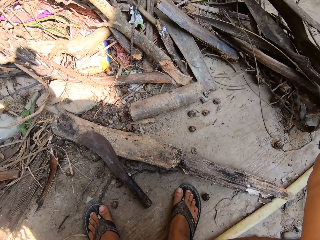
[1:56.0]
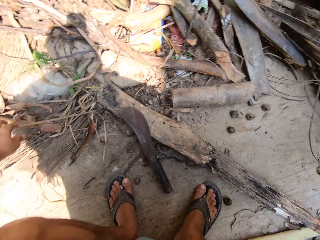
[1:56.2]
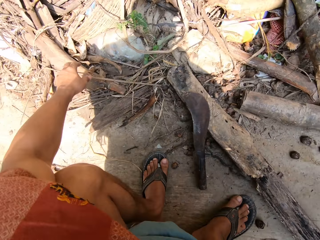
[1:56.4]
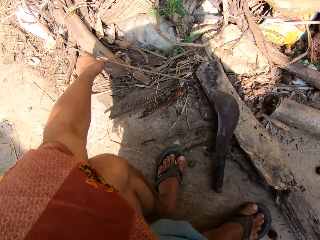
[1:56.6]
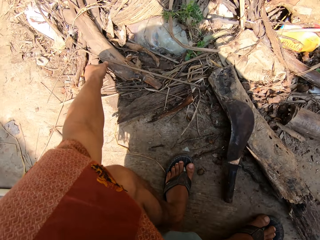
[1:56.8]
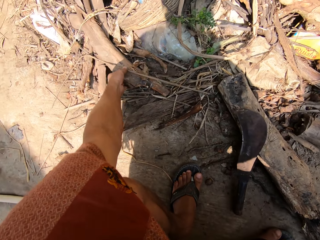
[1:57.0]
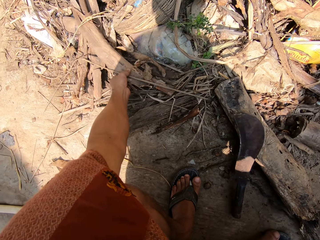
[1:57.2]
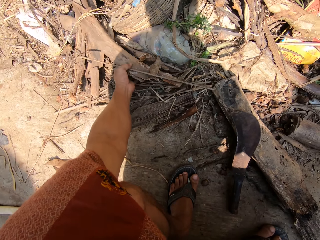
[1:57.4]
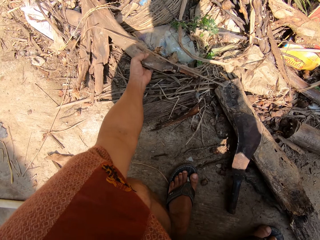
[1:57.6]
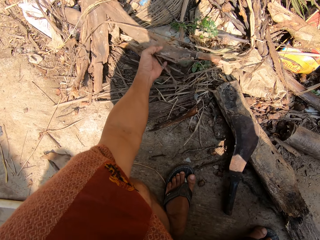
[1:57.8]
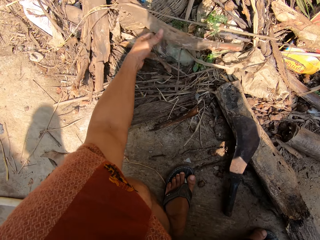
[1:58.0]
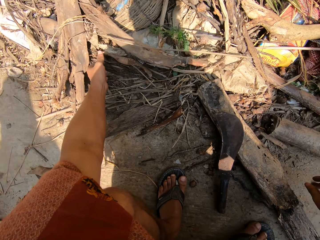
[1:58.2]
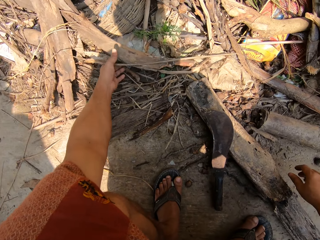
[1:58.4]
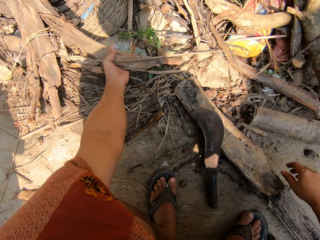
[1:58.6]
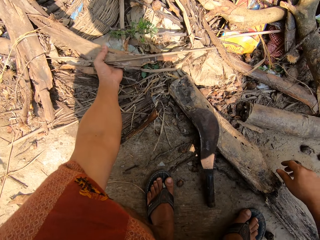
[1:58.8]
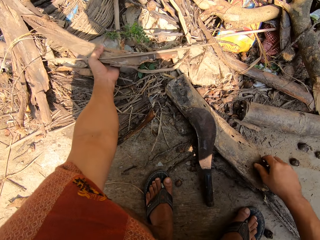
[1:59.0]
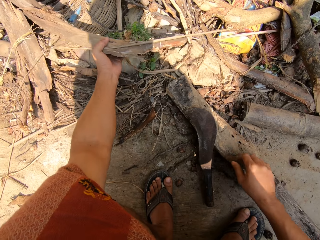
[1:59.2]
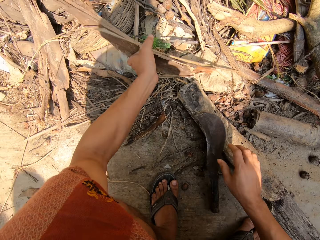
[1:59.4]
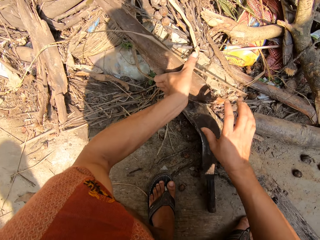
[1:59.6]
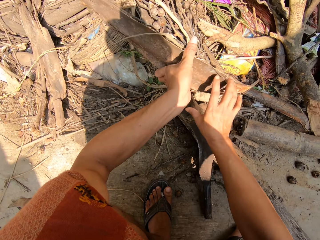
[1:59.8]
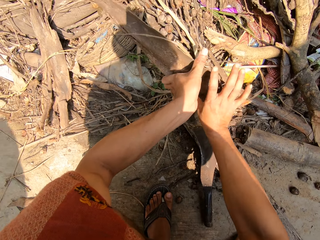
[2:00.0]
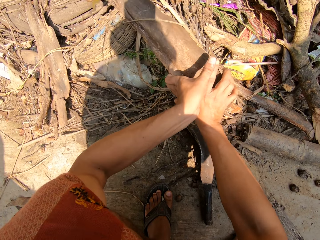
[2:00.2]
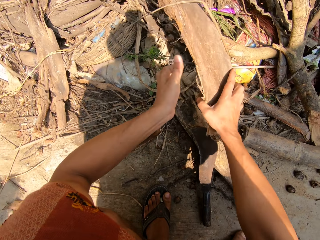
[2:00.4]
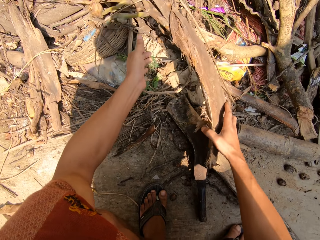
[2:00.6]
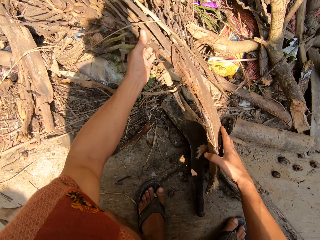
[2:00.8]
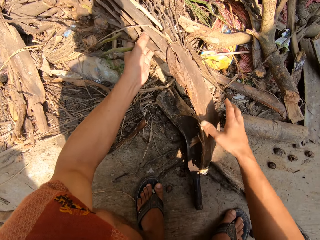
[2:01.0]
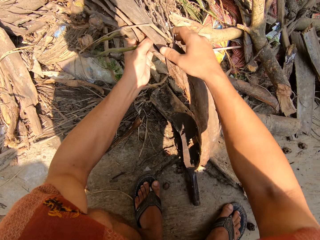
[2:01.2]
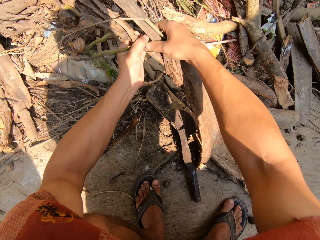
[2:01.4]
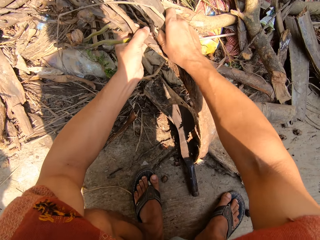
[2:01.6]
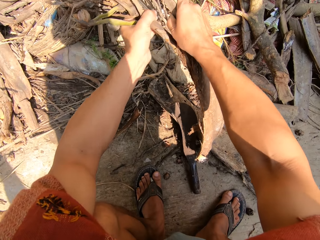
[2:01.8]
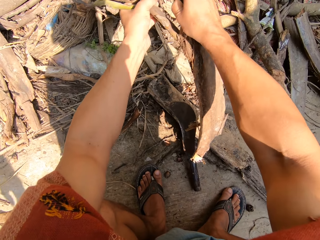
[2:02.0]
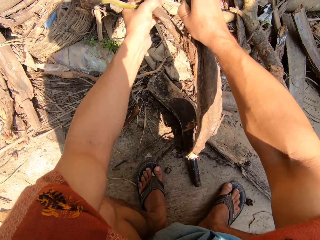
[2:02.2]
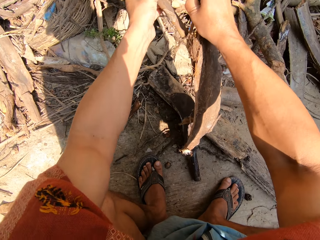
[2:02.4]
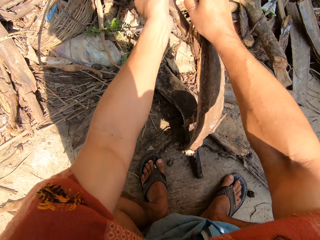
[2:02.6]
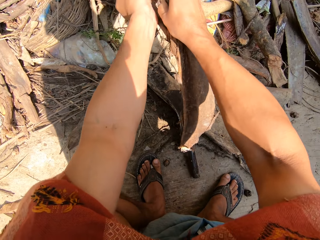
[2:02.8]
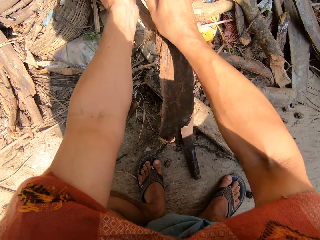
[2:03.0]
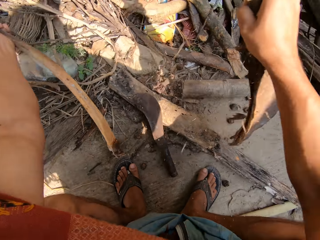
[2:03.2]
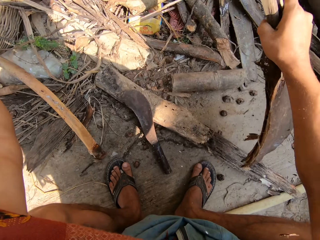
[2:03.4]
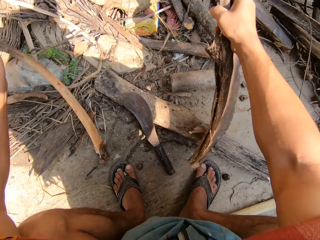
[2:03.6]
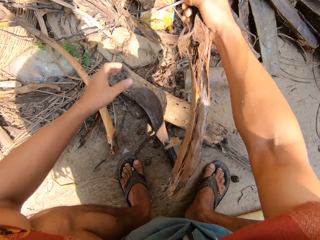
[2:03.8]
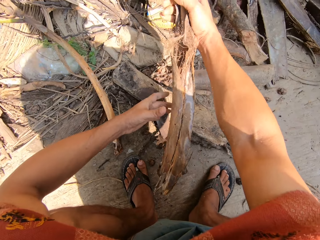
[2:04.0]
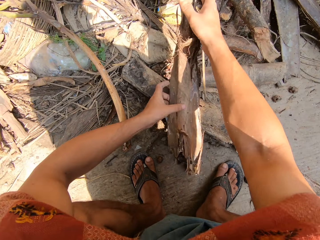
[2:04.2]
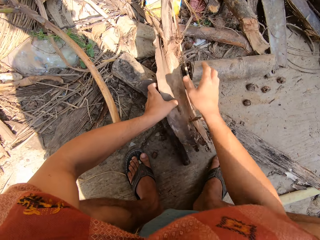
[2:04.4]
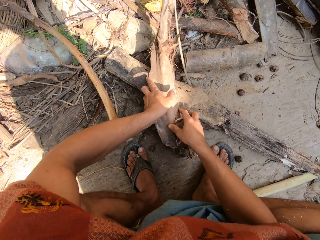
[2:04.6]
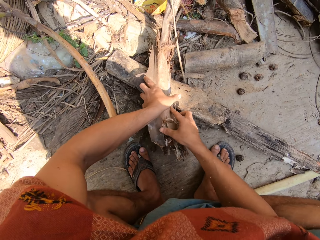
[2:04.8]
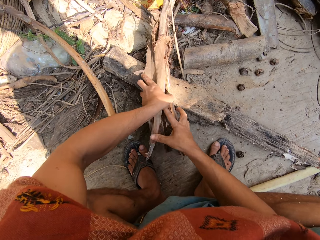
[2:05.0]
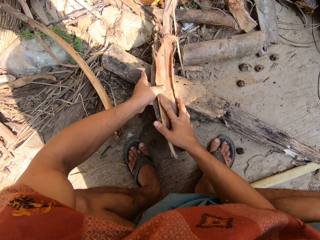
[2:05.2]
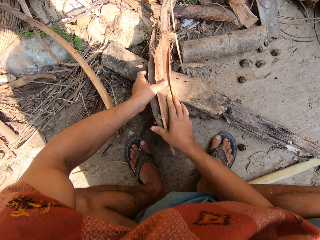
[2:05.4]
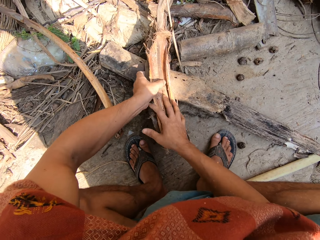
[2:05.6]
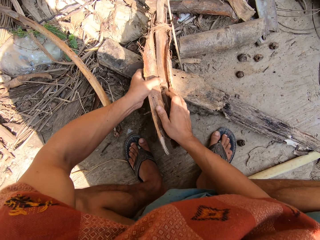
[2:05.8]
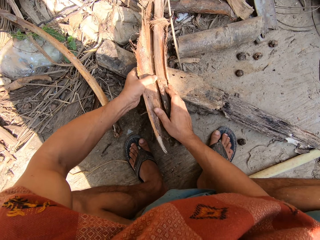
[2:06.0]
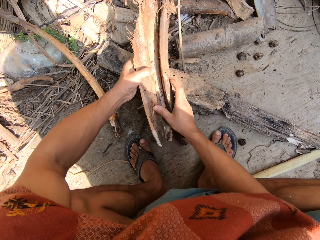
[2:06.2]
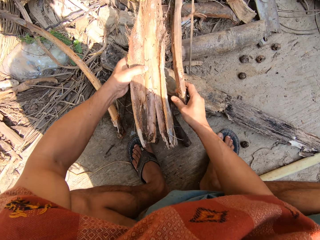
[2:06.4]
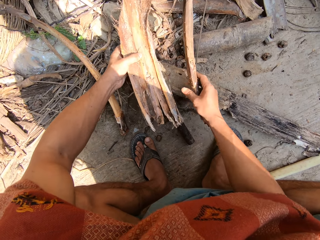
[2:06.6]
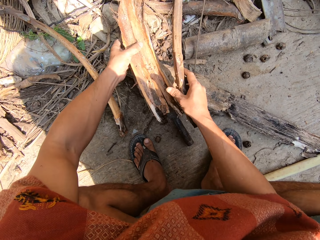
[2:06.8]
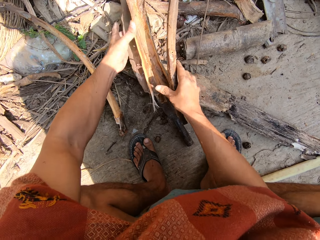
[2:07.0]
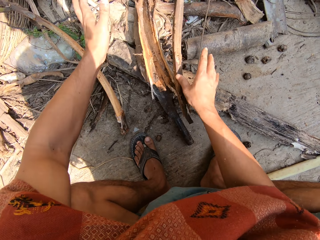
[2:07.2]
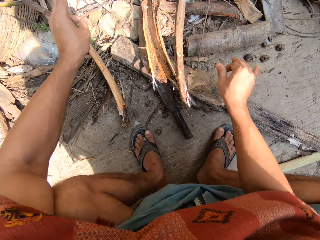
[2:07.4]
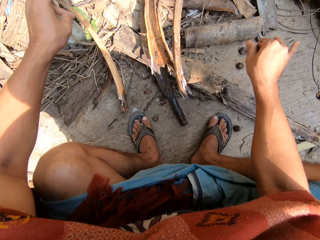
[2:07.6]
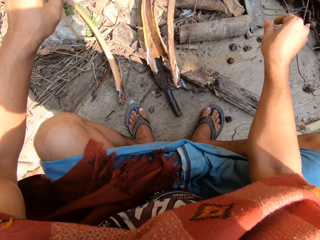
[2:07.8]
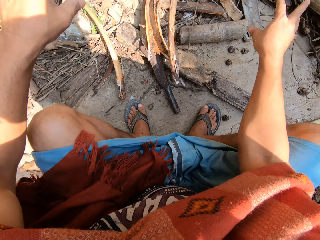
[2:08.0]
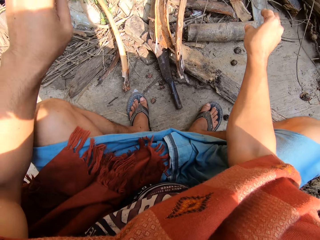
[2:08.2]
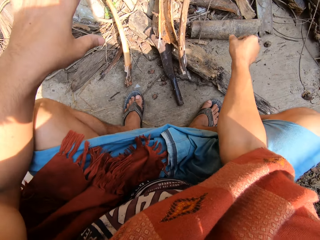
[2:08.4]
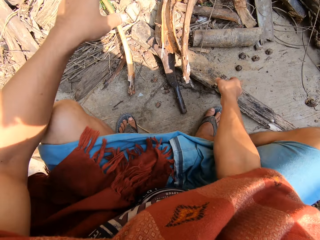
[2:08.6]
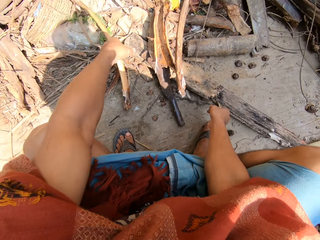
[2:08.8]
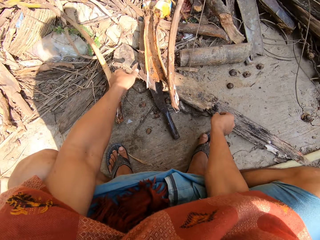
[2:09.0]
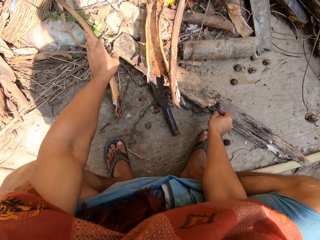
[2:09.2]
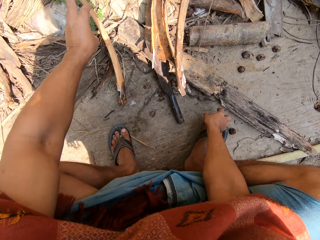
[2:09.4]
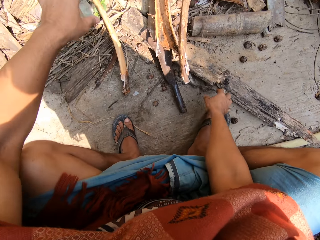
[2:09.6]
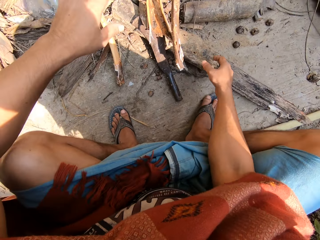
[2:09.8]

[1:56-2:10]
The camera wearer puts the dead plants on the floor with his right hand. He picks up another dead plant or wood with his left hand. He tears the dead plant with his hands. He puts the wood aside. He splits the wood with the hand. He shakes the hands.

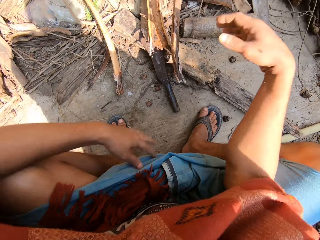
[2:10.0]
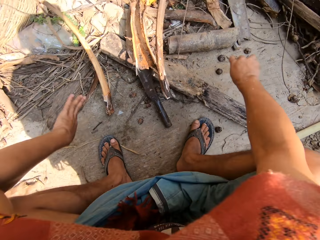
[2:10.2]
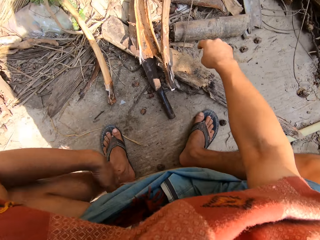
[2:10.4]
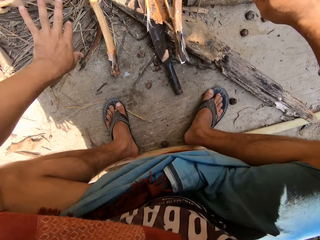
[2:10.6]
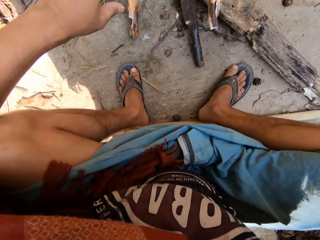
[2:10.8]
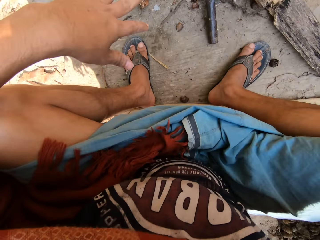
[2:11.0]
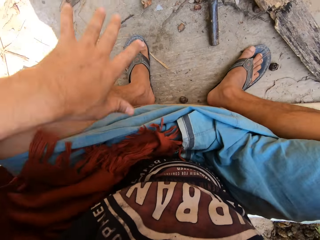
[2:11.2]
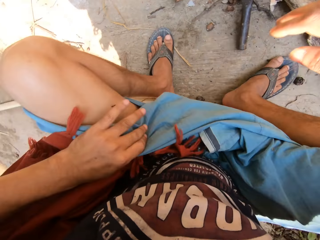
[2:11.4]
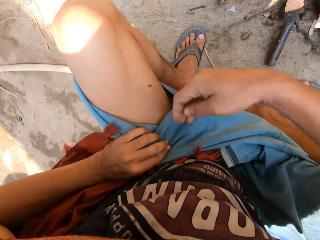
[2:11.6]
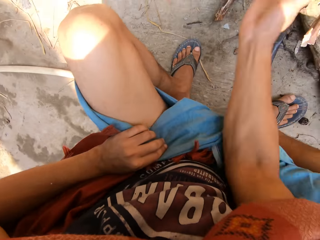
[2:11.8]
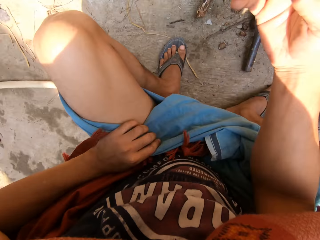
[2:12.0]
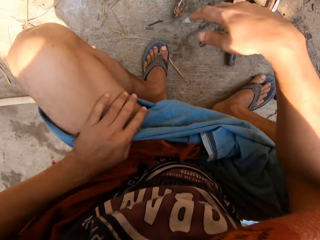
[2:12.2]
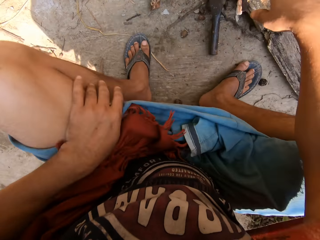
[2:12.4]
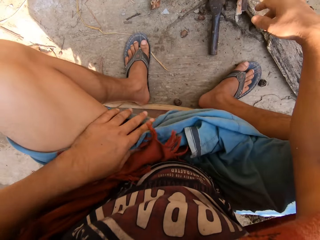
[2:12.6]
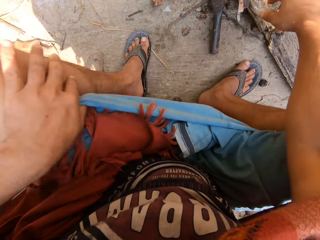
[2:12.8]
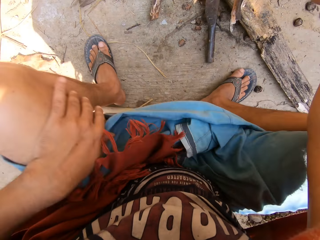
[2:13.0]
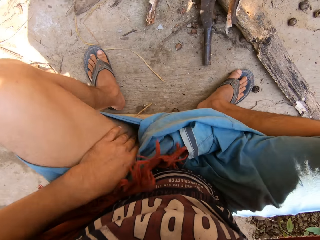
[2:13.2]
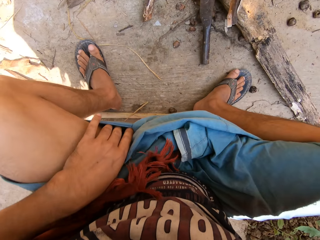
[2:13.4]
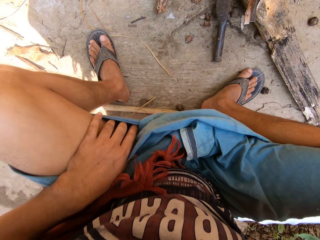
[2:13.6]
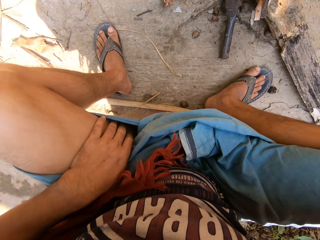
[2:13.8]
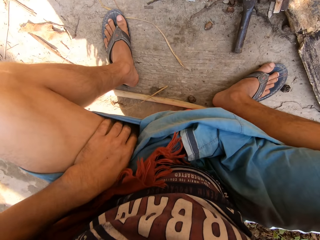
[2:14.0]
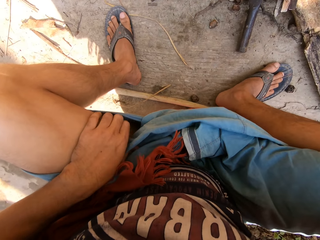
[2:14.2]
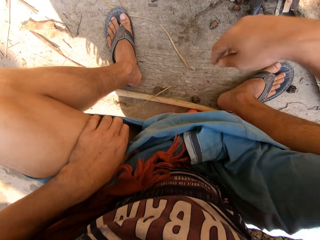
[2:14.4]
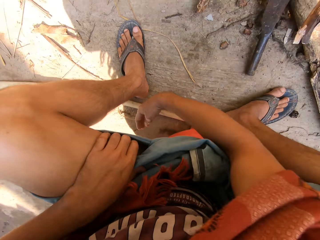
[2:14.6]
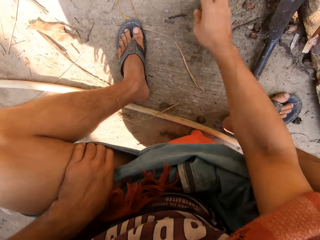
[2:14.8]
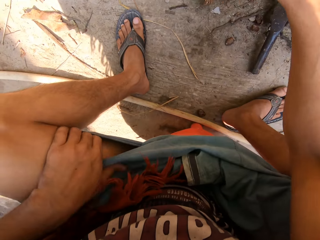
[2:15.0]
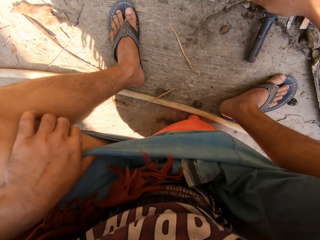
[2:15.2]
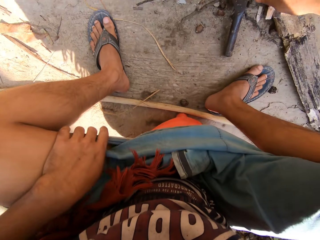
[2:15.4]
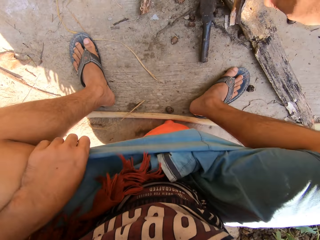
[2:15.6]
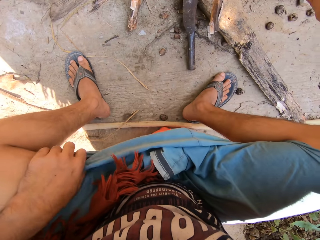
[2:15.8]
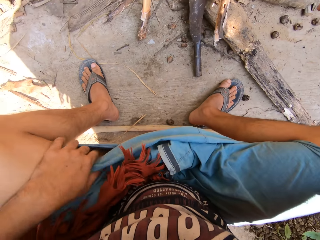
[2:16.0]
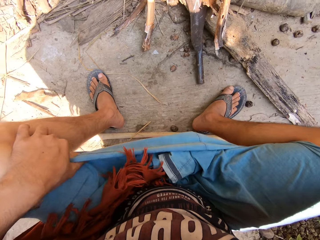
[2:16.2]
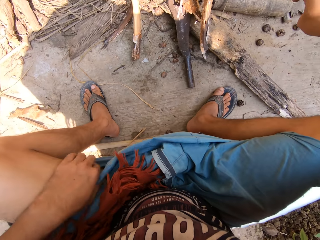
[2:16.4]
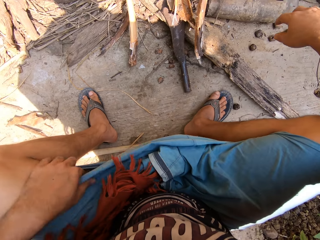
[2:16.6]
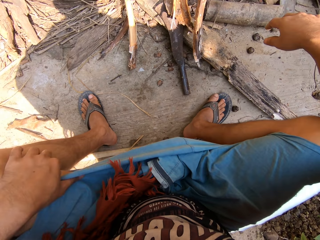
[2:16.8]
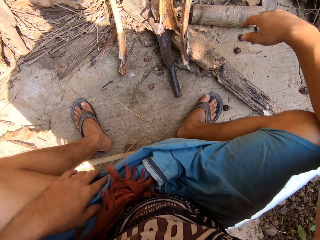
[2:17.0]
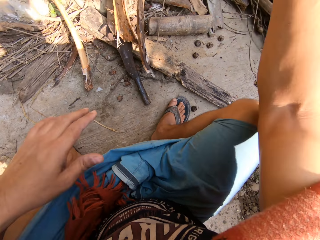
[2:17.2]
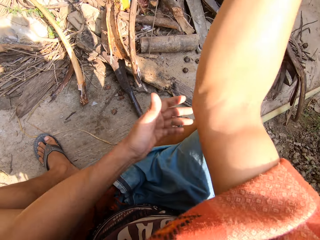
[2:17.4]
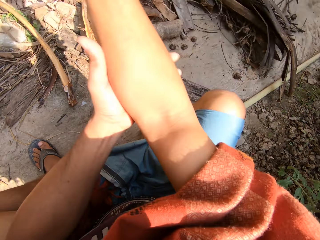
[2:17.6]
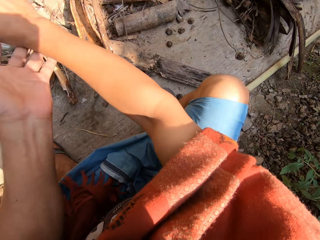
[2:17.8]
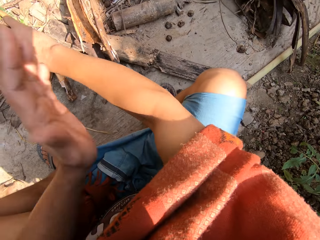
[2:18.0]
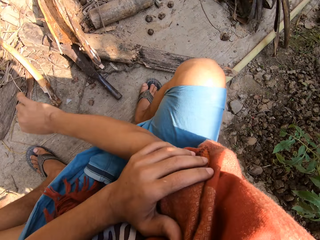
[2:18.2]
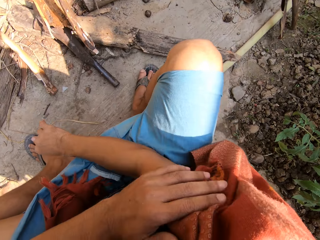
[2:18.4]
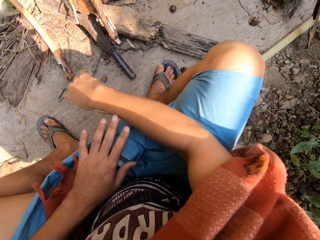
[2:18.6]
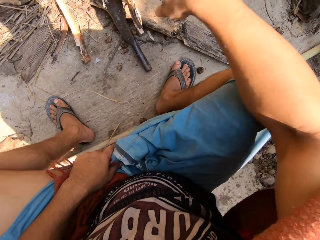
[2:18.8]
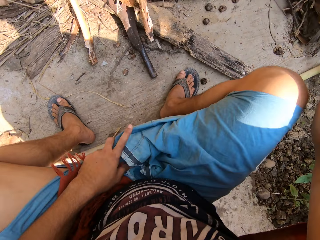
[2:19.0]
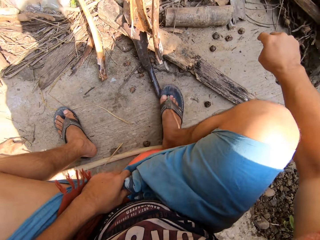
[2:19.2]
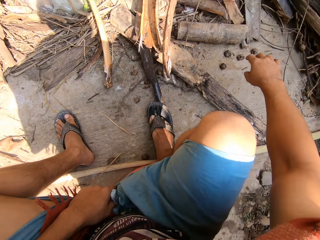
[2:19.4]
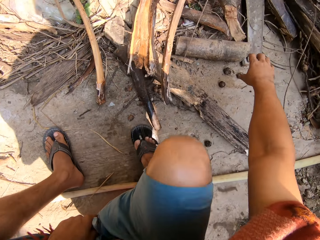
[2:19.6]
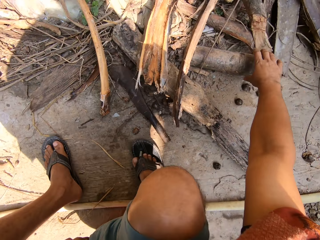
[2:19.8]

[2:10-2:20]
The camera wearer dusts his hands. He wipes the insects from the clothes. He removes an insect from his thigh with his right hand. He rubs his thigh with his left hand. He moves the leg. He scratches the thigh. He wipes the hand and rubs his right arm with his left hand.
